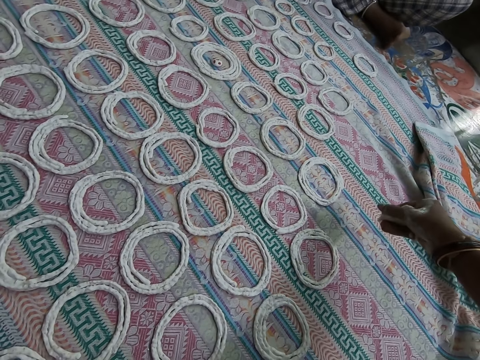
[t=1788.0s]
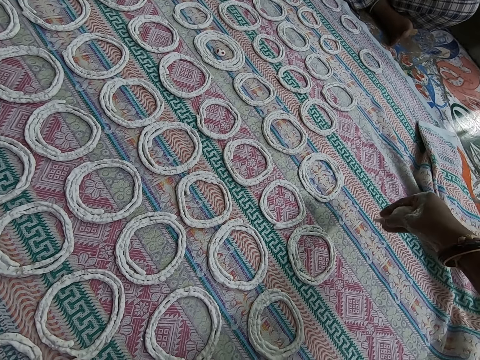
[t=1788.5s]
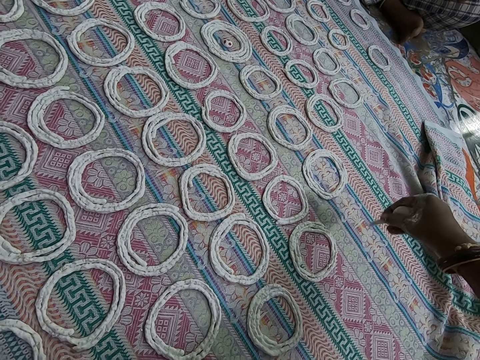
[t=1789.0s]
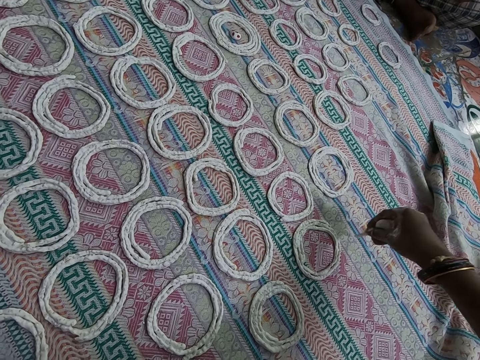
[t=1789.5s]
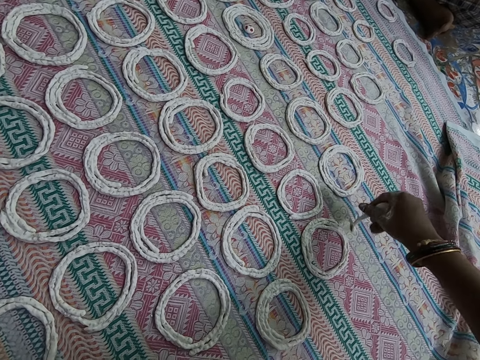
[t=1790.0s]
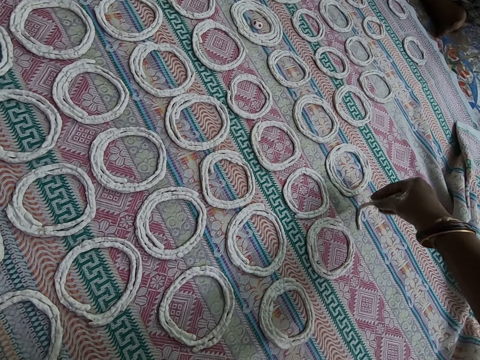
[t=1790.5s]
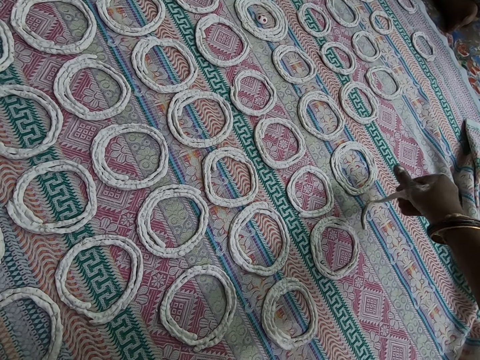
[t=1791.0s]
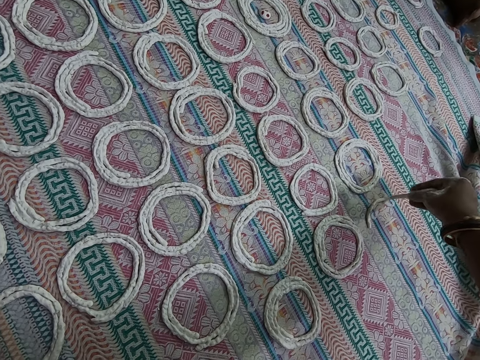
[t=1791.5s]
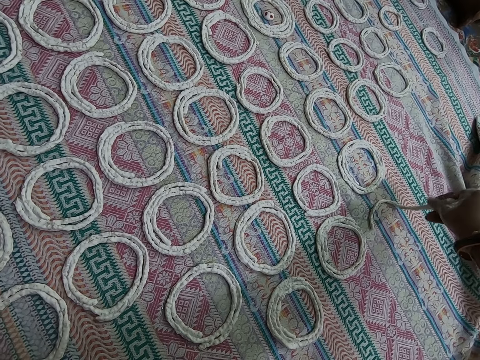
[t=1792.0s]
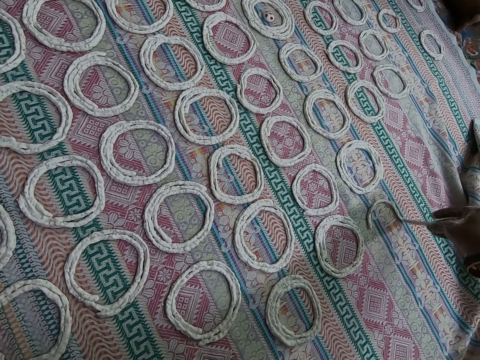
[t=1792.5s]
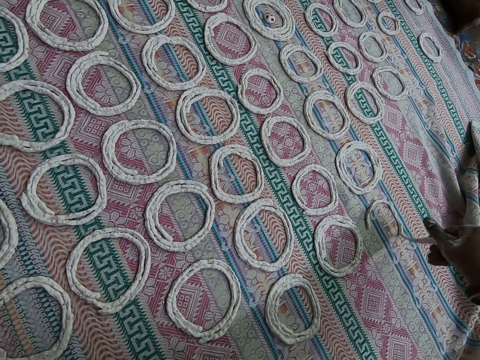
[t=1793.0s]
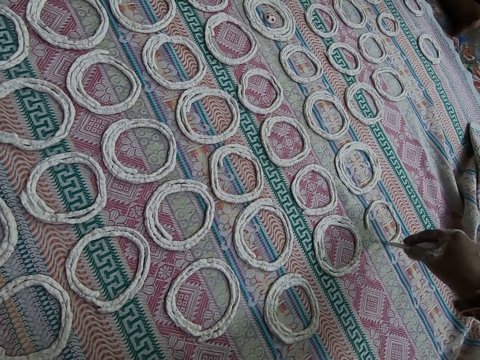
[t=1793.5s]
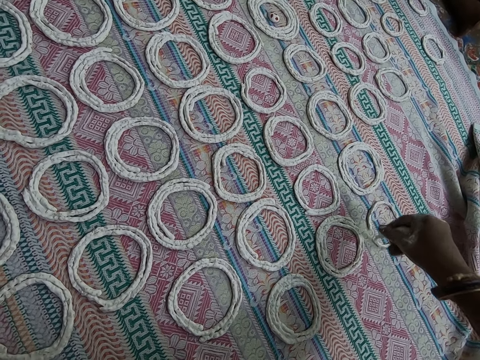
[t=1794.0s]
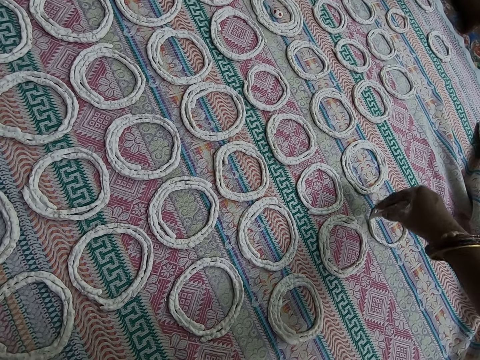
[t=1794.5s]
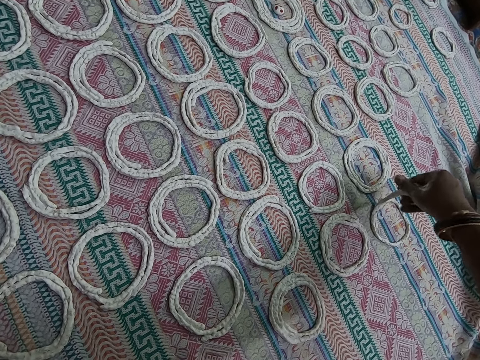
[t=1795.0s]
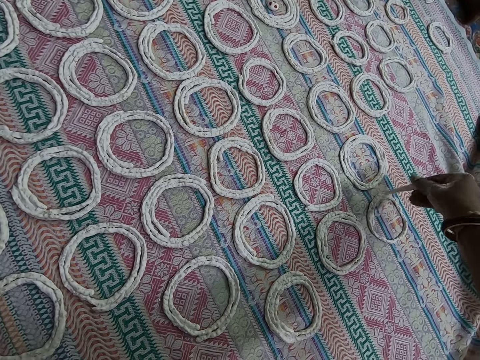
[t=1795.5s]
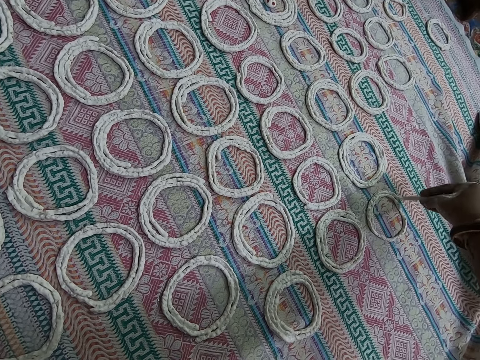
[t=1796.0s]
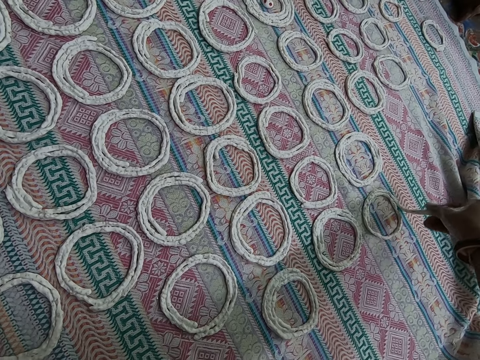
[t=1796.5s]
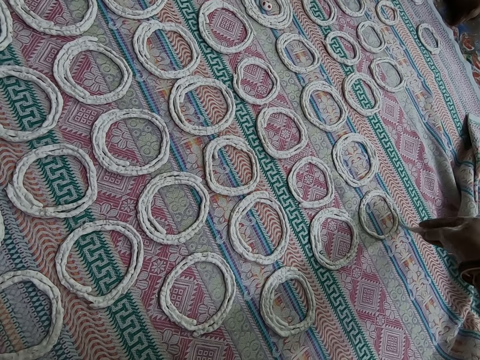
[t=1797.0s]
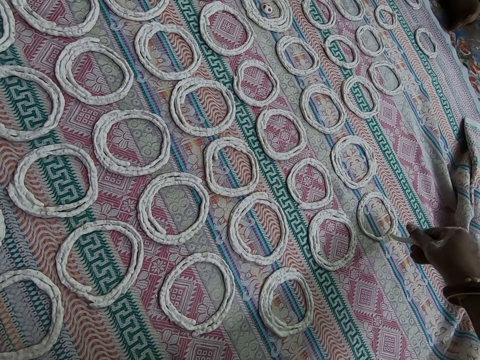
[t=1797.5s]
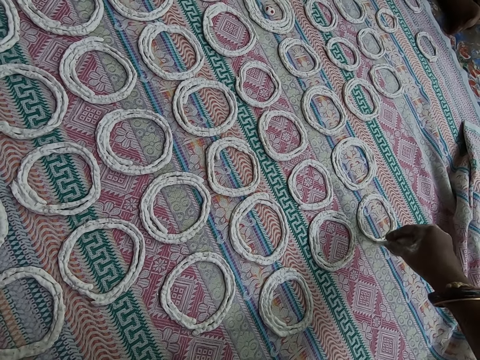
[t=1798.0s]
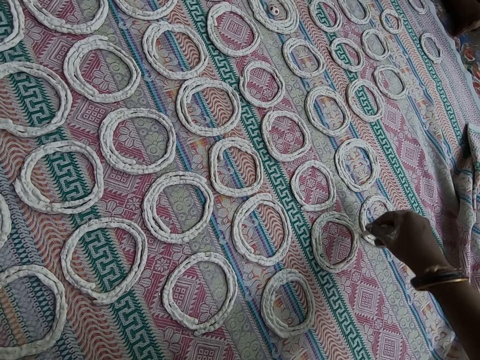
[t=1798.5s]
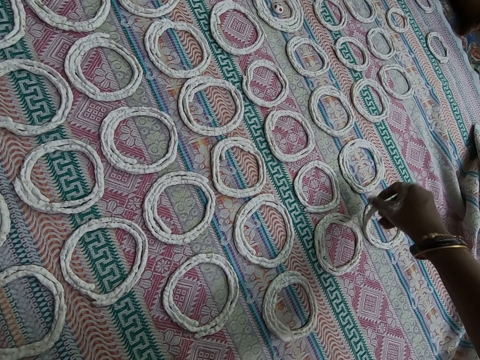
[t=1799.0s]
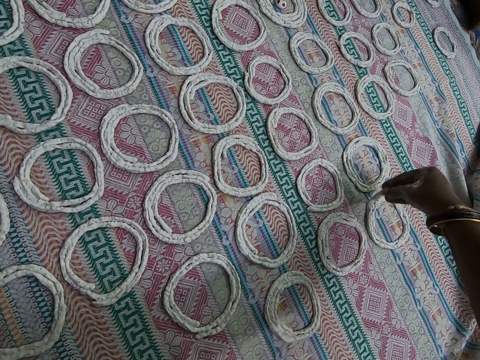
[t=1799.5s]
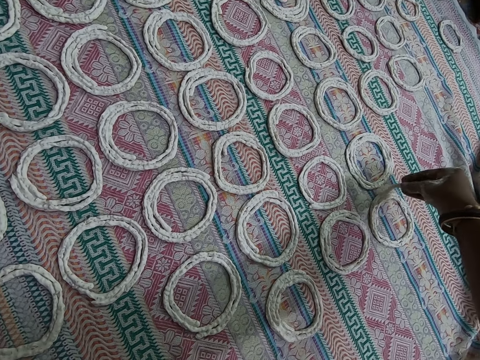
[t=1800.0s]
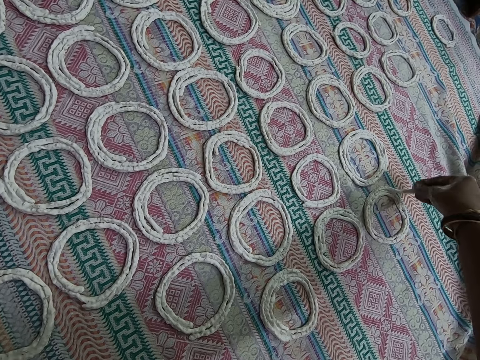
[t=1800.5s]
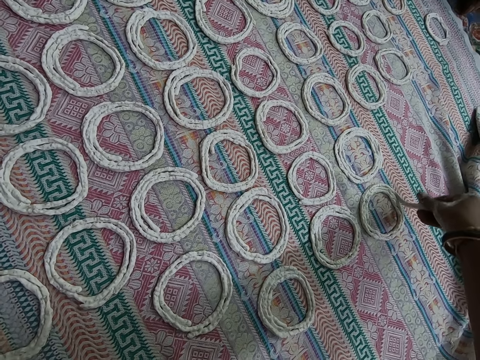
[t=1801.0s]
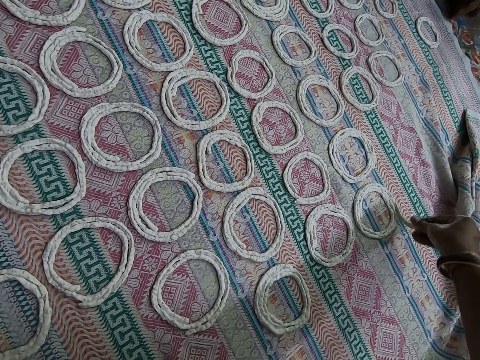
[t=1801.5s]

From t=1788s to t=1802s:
The camera wearer molds the murukku on the cloth with her right hand.

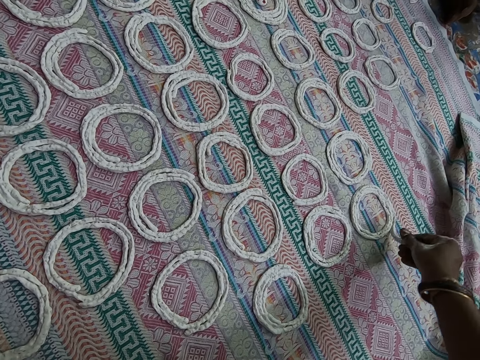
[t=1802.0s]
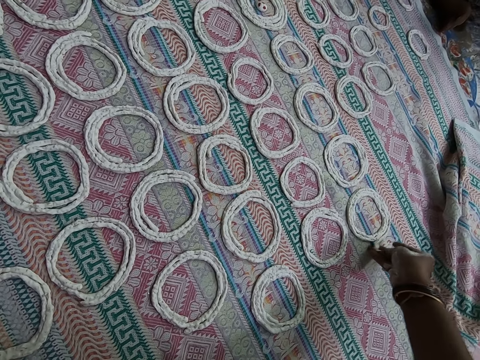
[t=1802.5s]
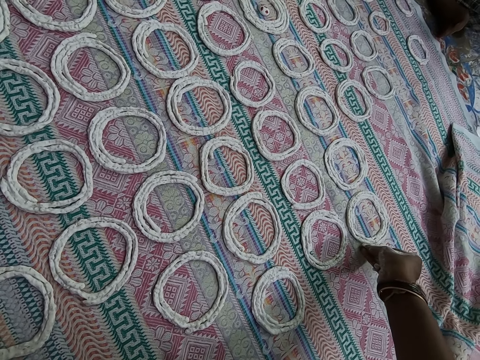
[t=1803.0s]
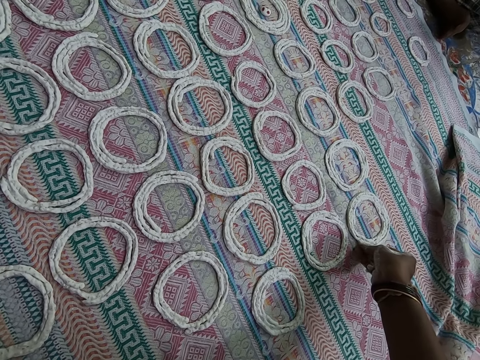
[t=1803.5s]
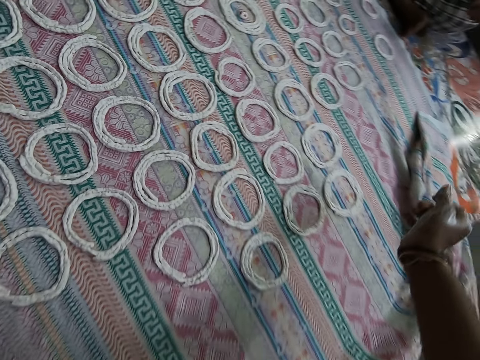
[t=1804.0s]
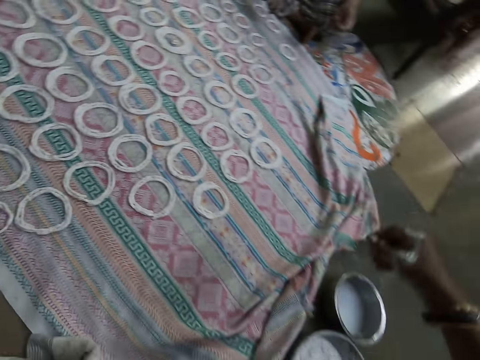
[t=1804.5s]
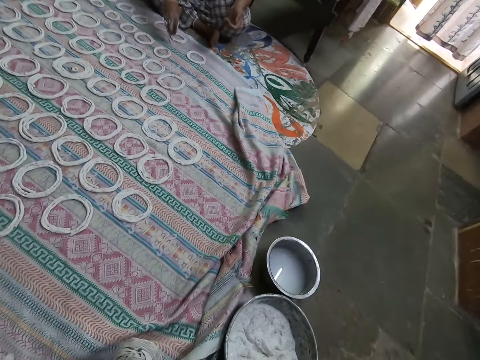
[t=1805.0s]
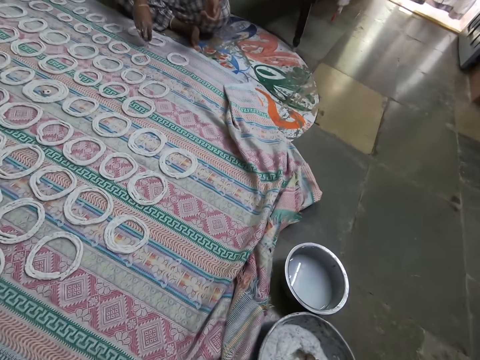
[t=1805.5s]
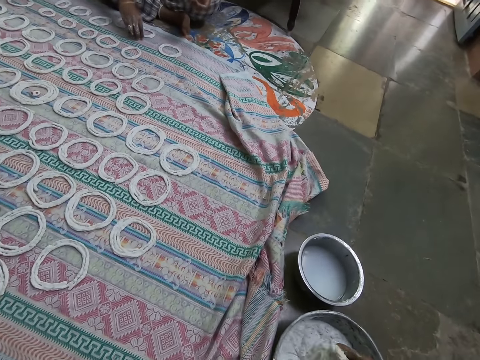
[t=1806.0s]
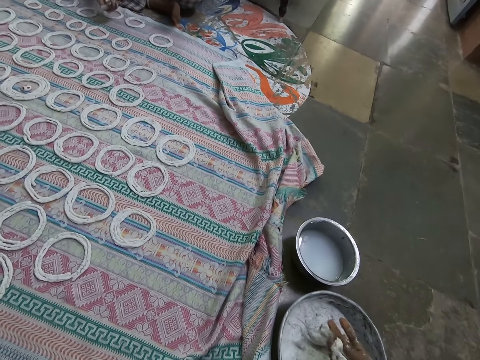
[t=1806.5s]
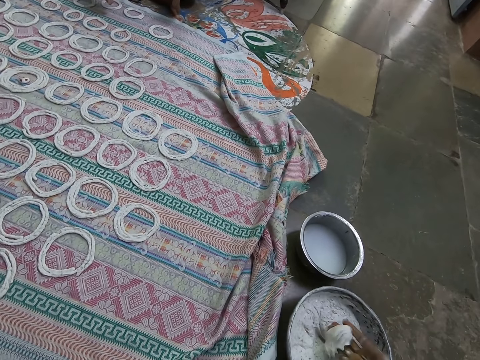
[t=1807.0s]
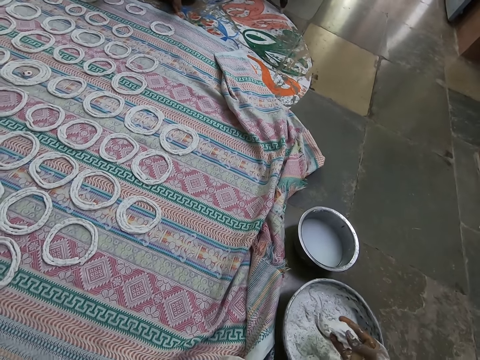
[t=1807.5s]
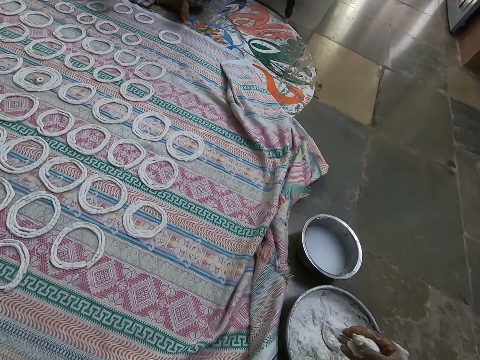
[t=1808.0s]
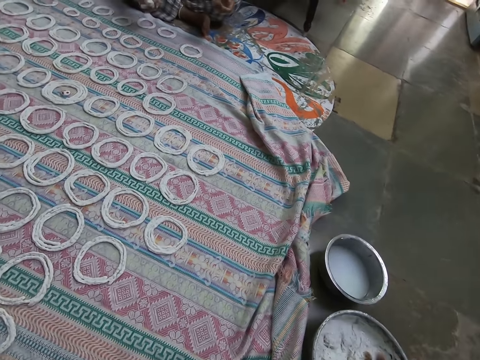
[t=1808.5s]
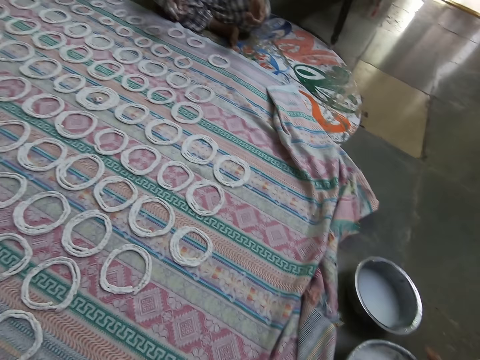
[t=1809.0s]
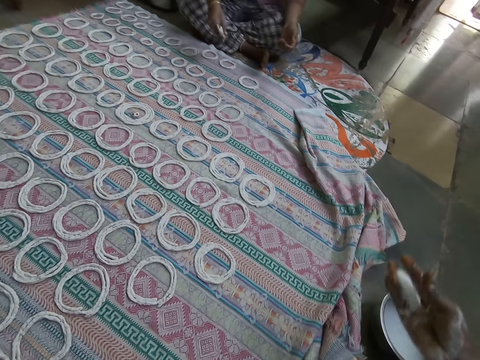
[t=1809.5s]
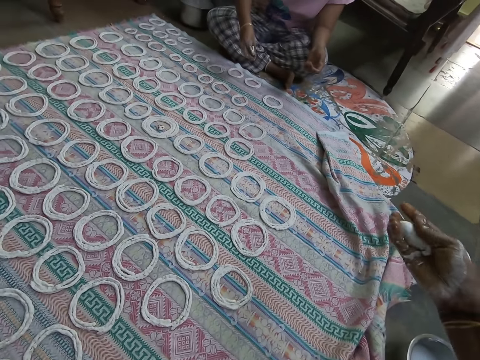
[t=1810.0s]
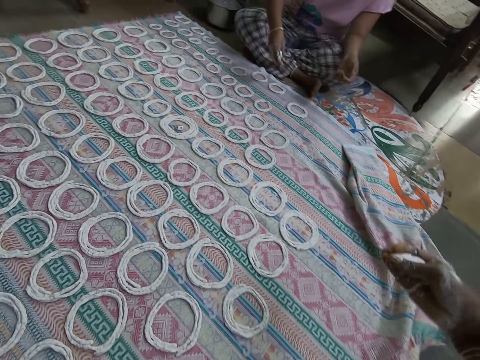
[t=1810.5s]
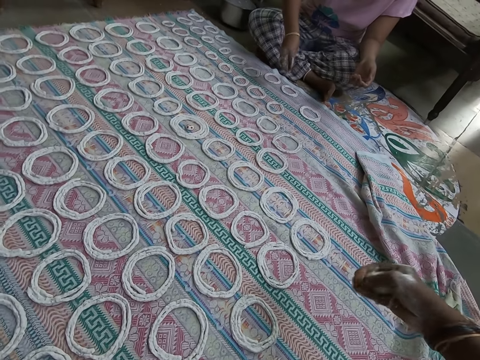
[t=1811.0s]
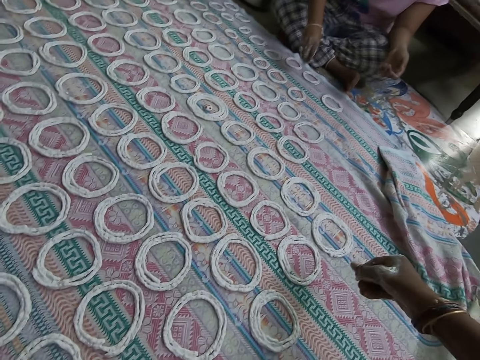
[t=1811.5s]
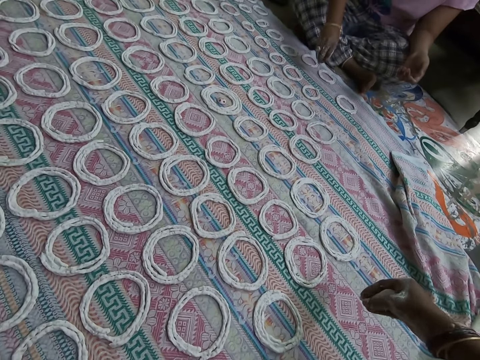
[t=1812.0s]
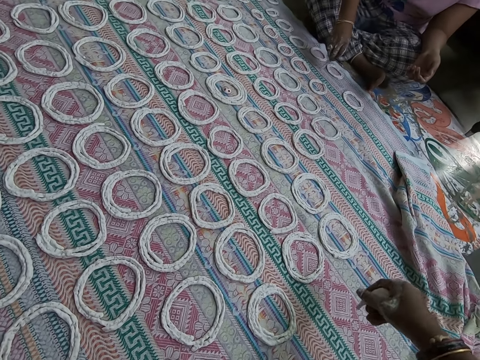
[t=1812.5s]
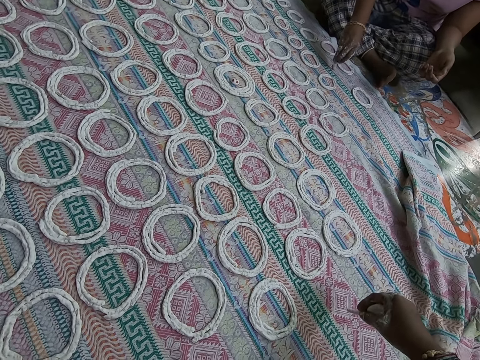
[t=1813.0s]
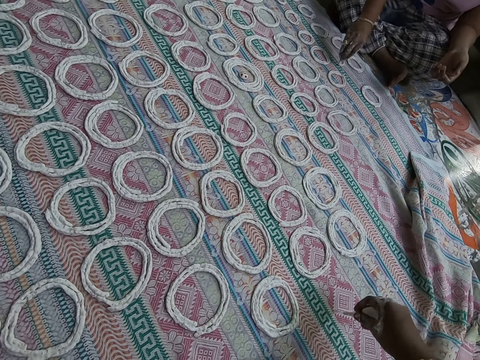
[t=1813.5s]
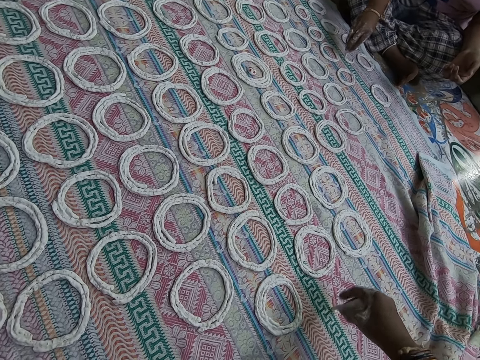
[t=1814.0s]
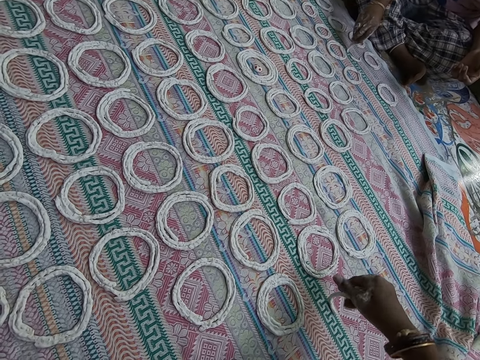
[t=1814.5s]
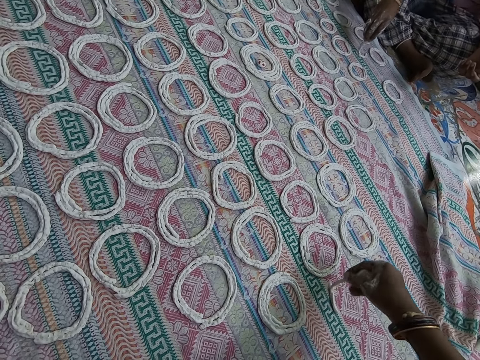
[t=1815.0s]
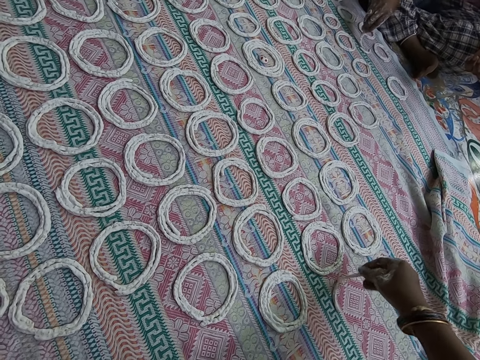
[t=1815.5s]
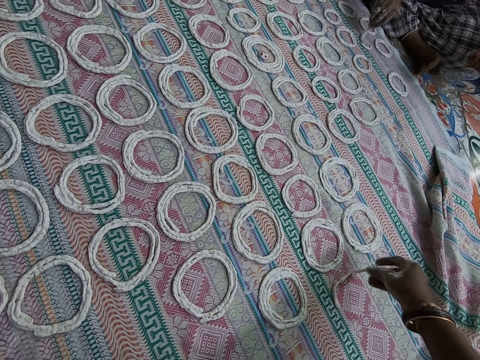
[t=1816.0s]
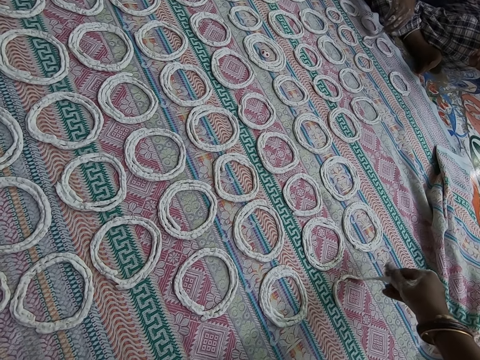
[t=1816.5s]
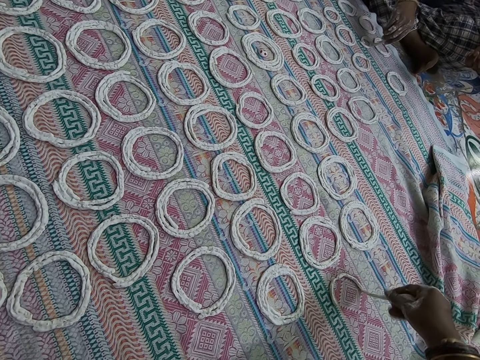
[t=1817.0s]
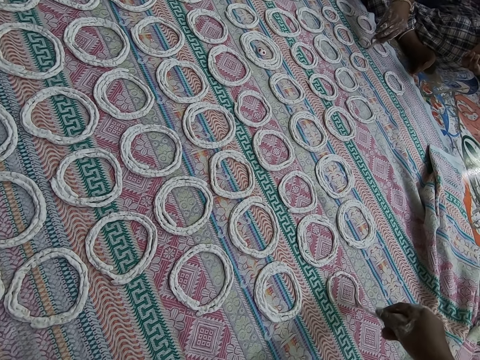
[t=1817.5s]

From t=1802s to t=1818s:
A woman molds the murukku or dough on the cloth with her right hand. The camera wearer looks around. She scoops some murukku from the bowl on the floor with her right hand, kneads the dough, and squeezes the murukku in her right hand. She cuts the murukku in her right hand. The woman squeezes the murukku in her right hand. The camera wearer squeezes the dough and looks around. The woman molds the murukku on the cloth with her right hand. The camera wearer molds the murukku on the cloth with her right hand. She speaks to the woman.
